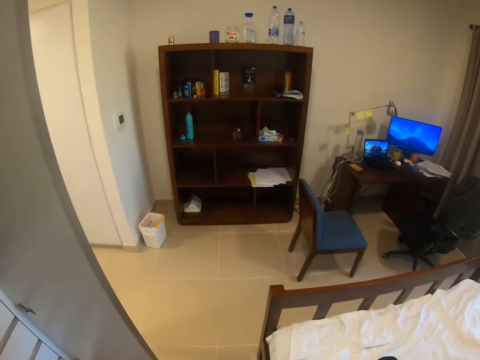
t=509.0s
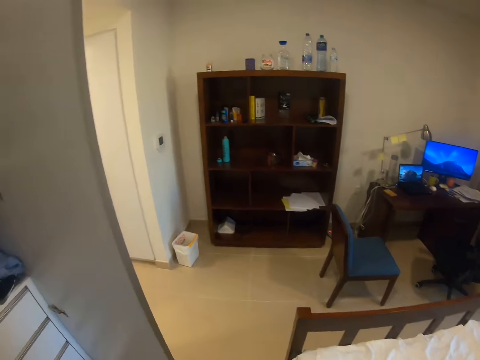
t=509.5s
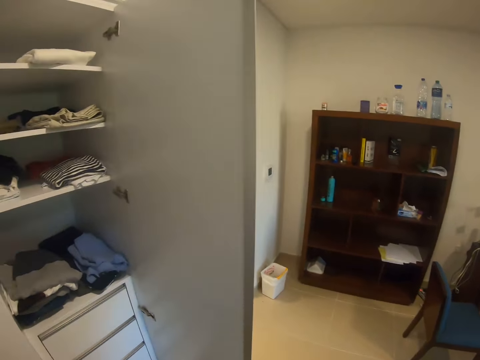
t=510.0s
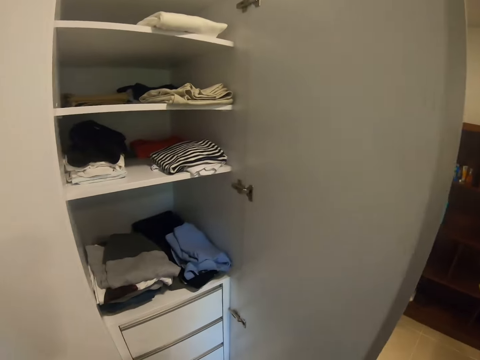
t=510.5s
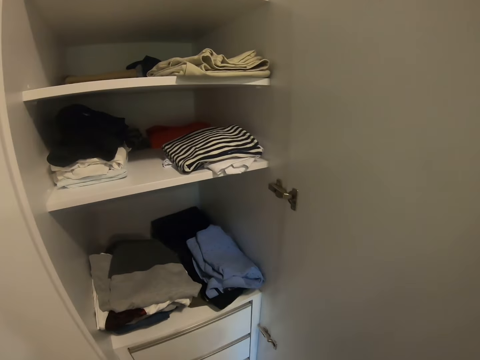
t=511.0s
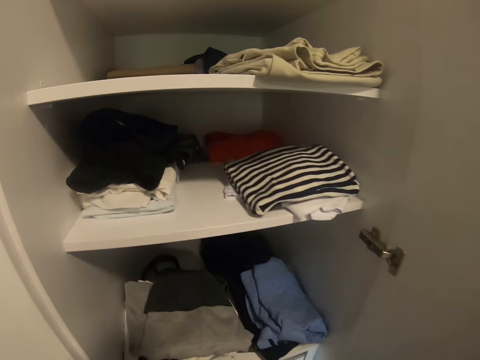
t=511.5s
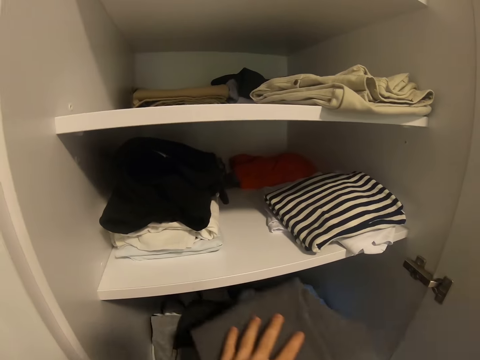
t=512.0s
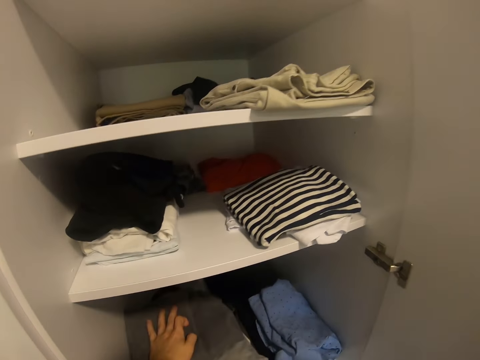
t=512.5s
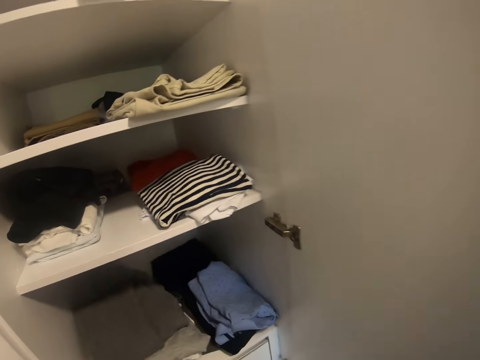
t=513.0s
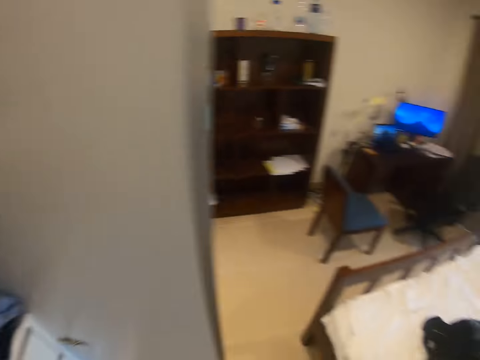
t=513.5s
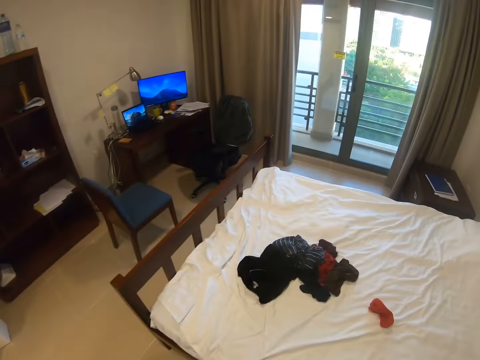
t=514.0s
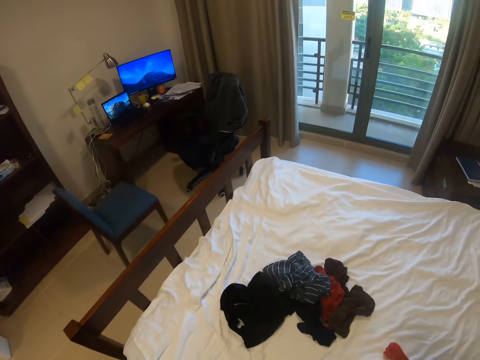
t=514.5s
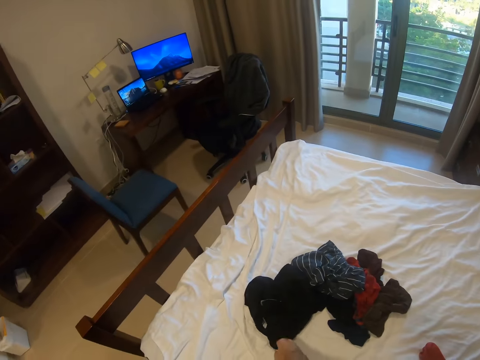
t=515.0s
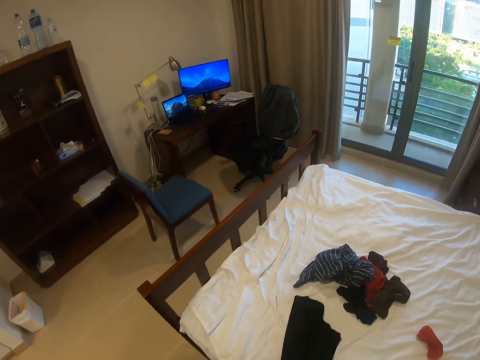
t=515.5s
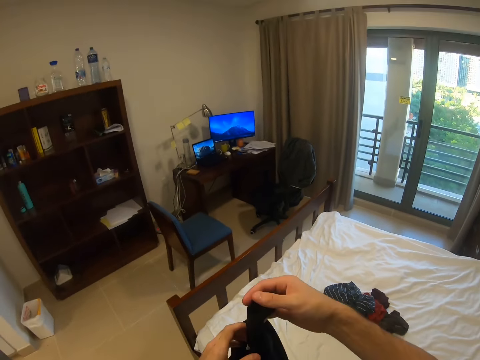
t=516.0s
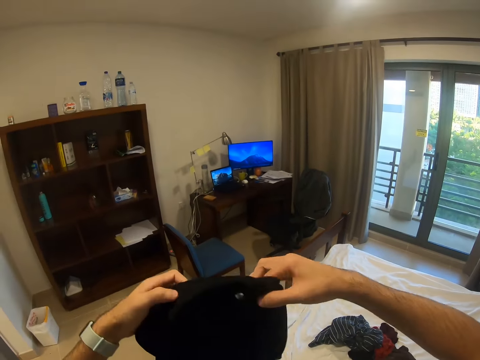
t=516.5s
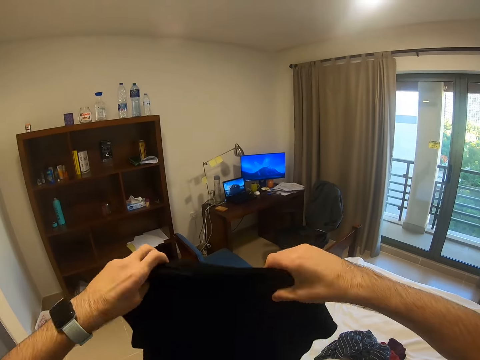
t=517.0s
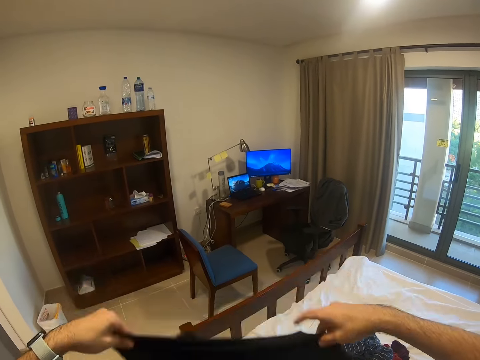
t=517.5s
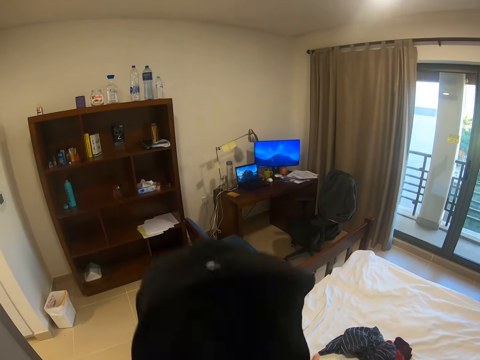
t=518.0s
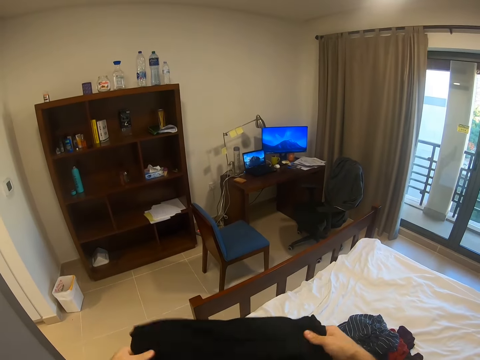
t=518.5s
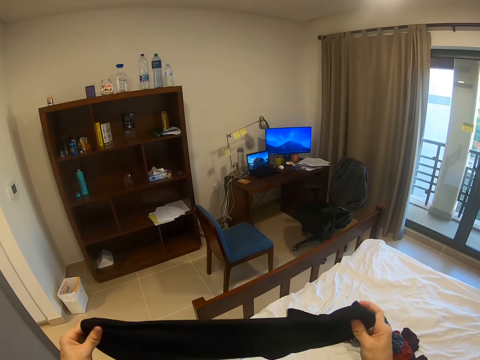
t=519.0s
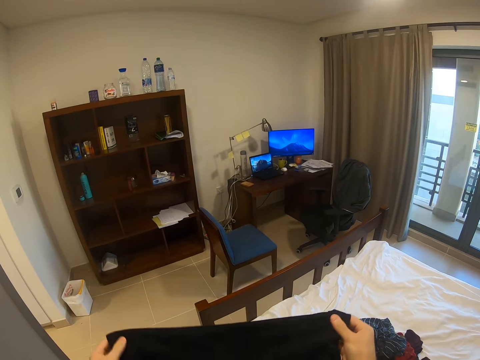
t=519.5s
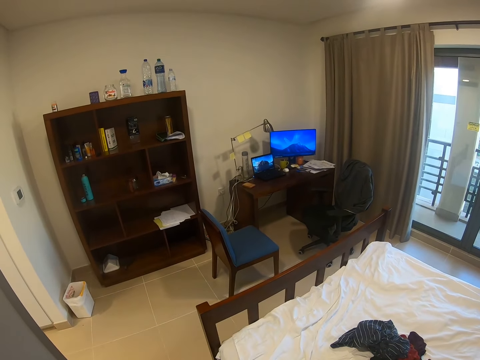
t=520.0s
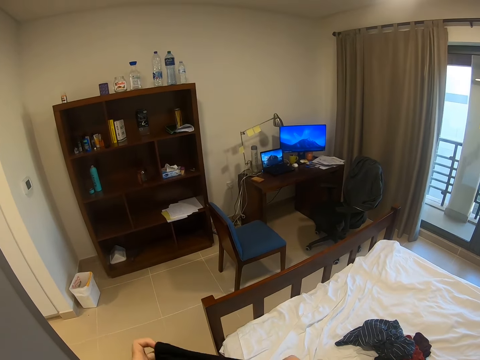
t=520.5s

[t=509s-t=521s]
The camera wearer turns. They put a piece of cloth inside a wardrobe. They turn. They pick up the piece of cloth, hold the piece of cloth and fold the piece of cloth.

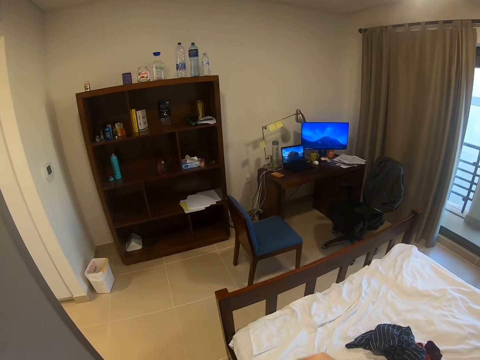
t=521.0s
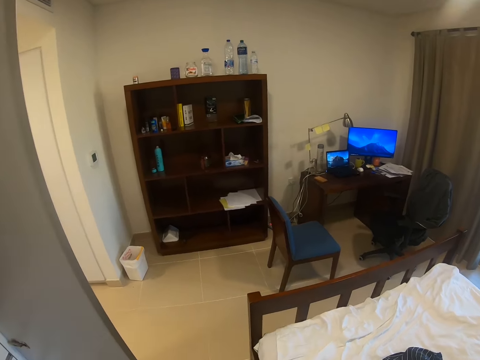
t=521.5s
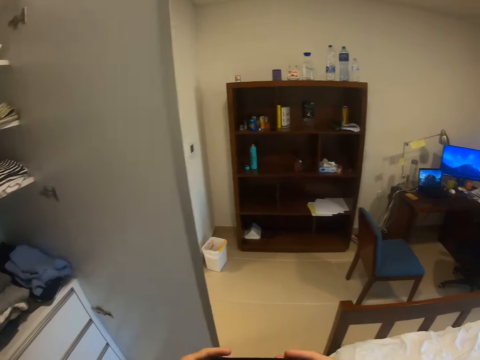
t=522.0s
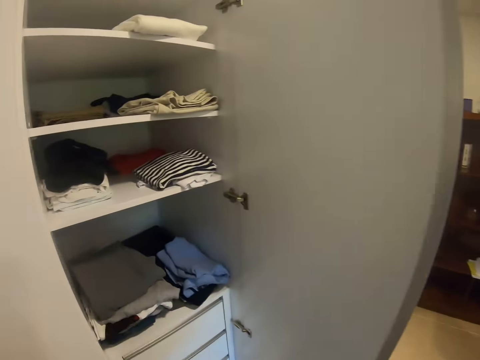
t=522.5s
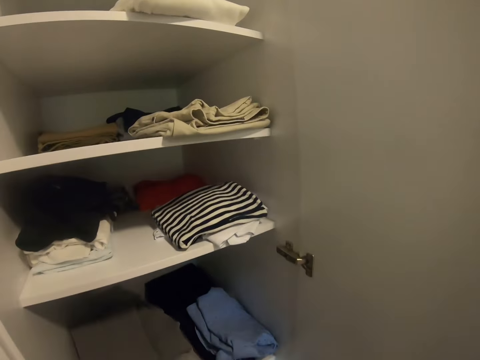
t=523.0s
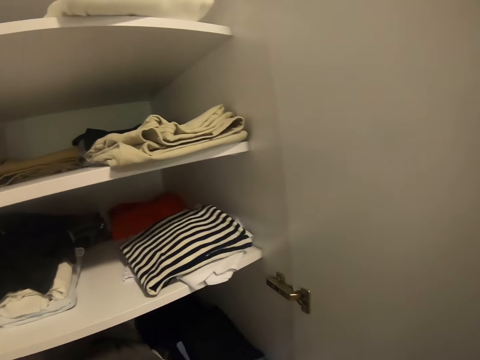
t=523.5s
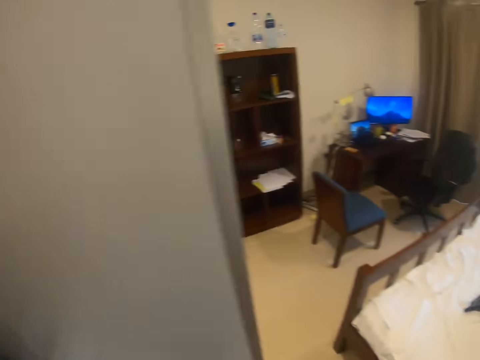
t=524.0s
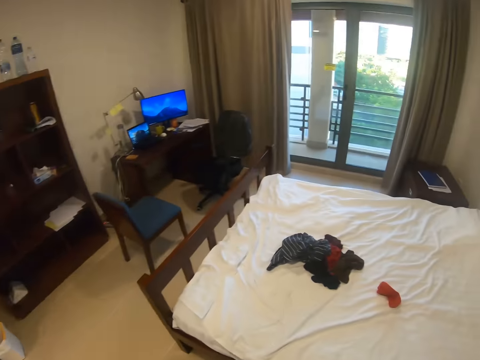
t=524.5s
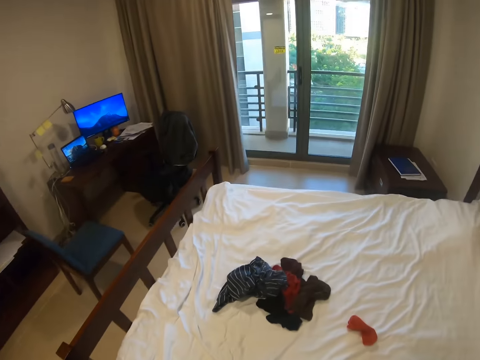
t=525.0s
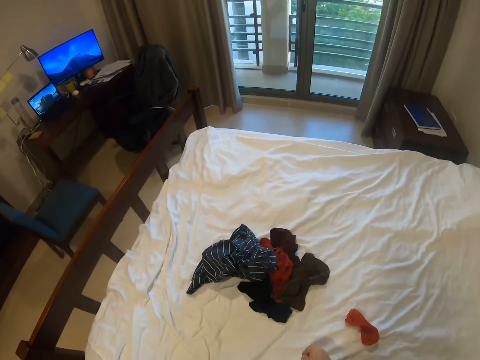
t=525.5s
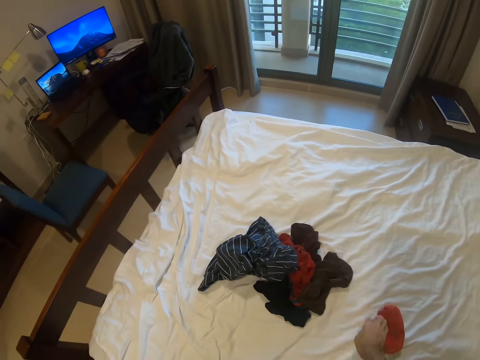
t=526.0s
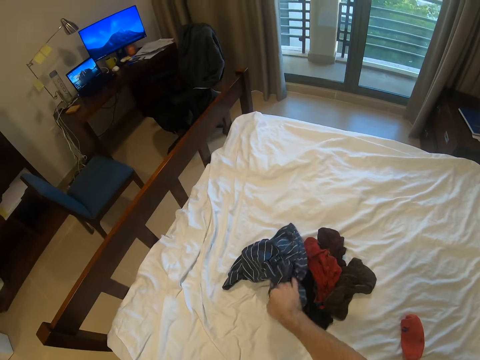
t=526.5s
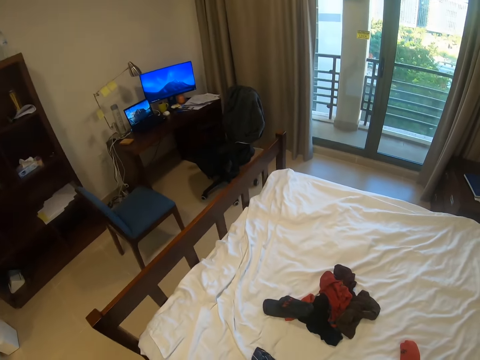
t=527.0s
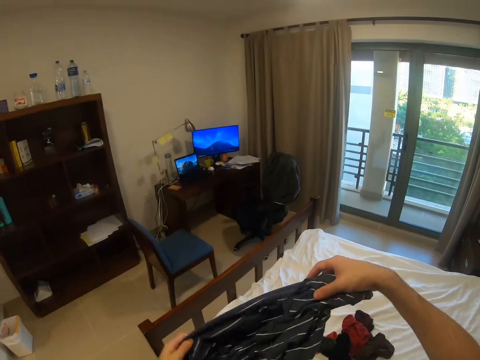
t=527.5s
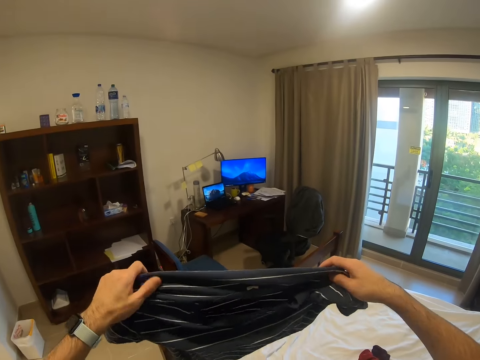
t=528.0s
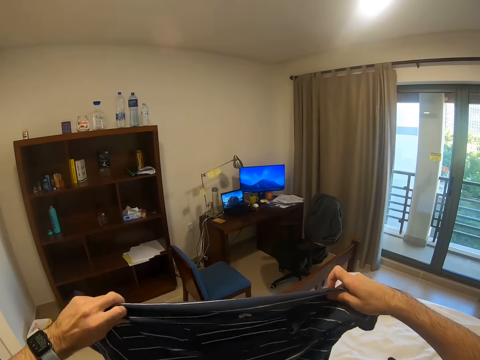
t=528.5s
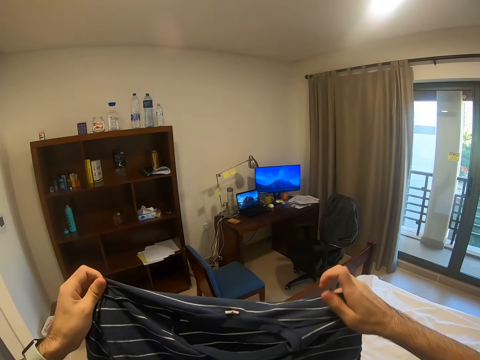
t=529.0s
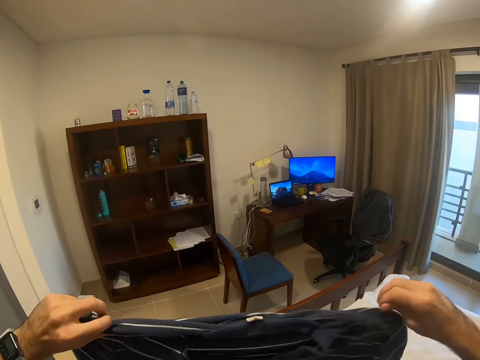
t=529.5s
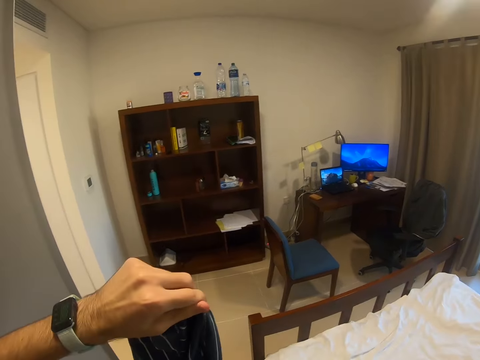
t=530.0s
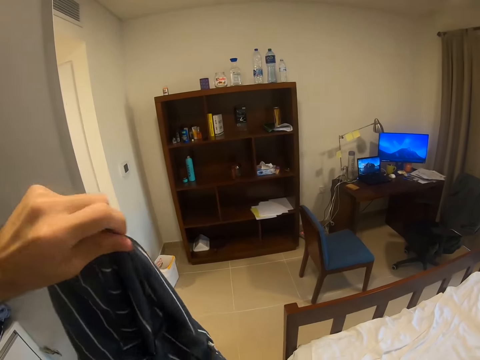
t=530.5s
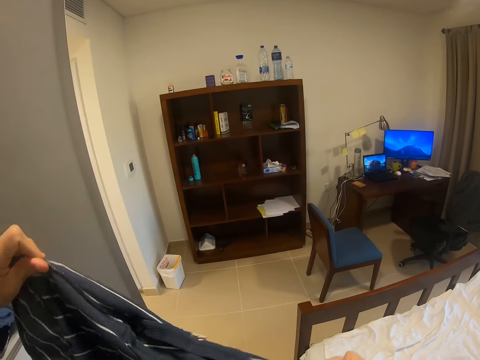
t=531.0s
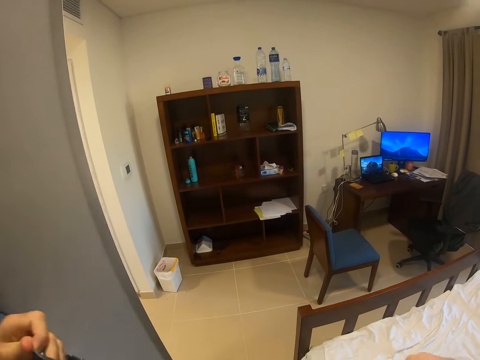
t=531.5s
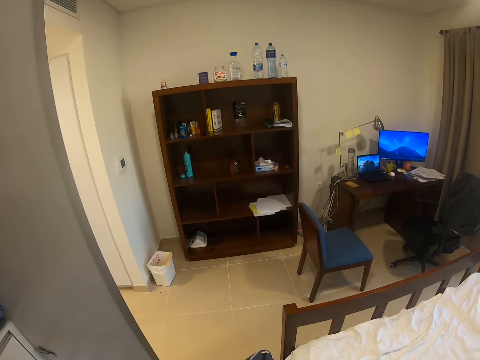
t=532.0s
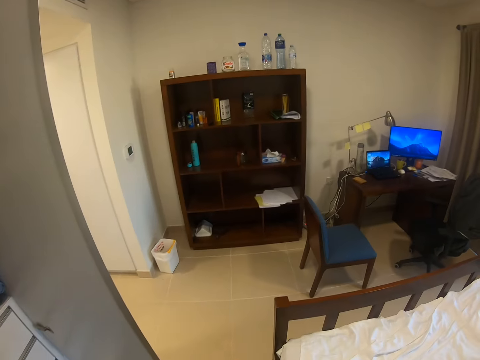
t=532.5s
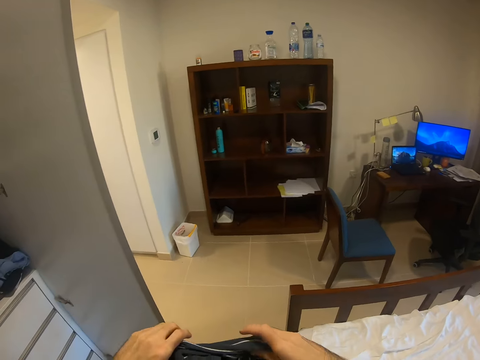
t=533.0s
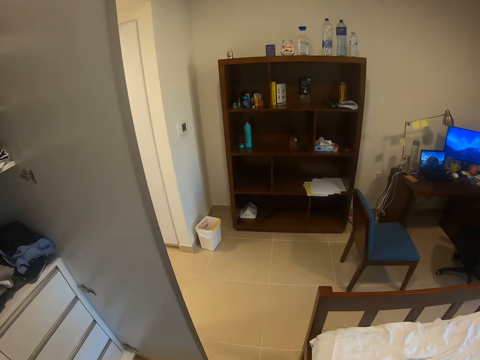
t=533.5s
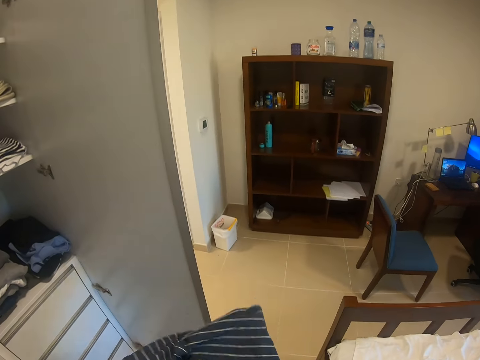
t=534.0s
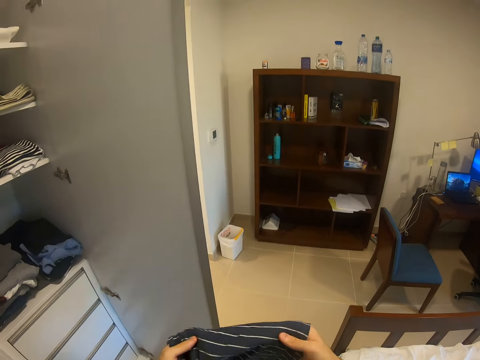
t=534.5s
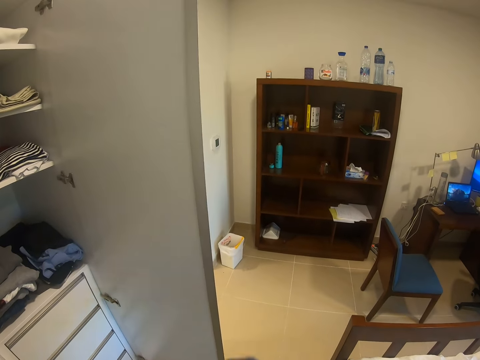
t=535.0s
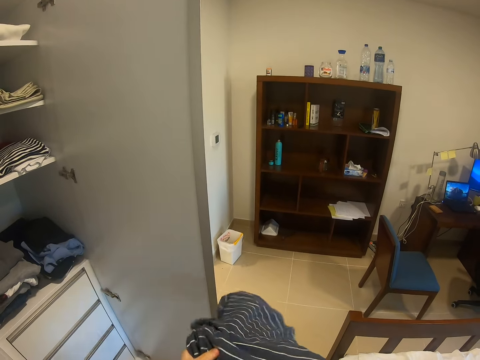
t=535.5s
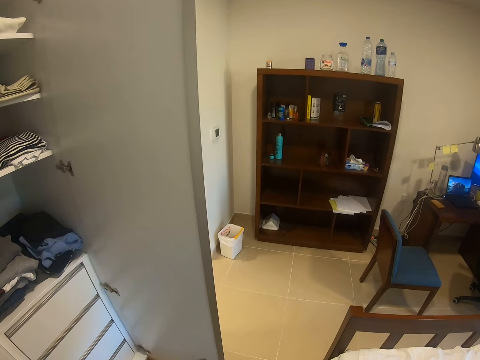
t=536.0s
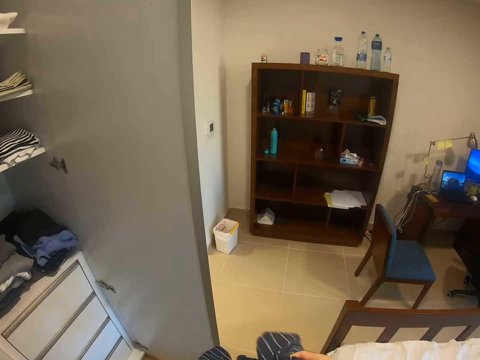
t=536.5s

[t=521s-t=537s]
The camera wearer turns. They put a piece of cloth inside a wardrobe. They turn. They pick up the piece of cloth, hold the piece of cloth and fold the cloth. They fold the piece of cloth again.
